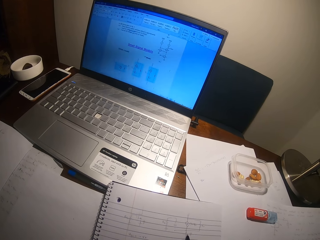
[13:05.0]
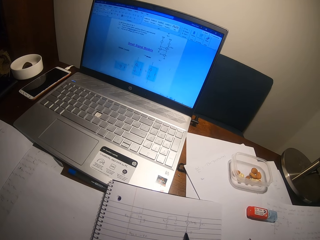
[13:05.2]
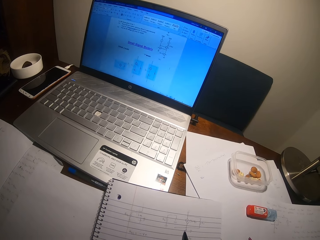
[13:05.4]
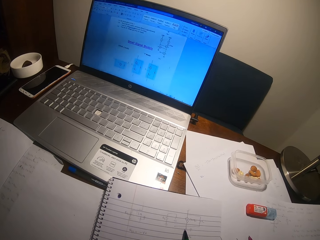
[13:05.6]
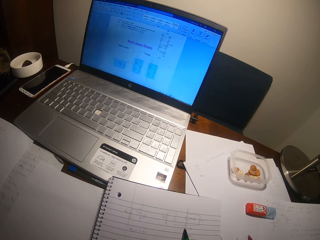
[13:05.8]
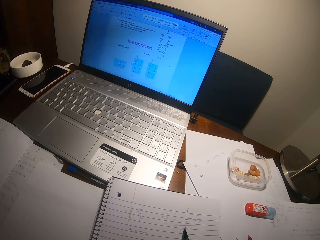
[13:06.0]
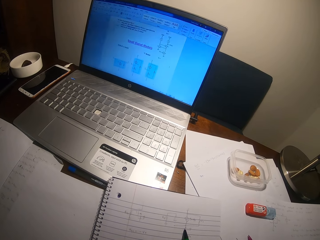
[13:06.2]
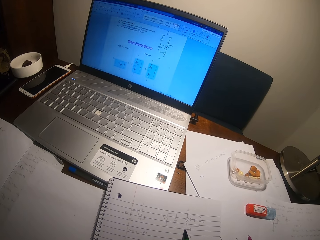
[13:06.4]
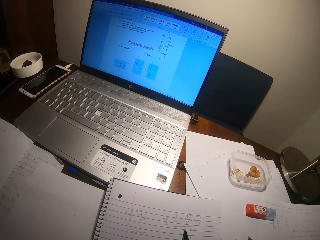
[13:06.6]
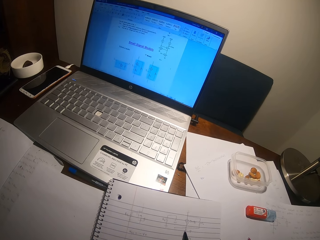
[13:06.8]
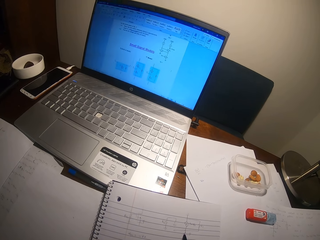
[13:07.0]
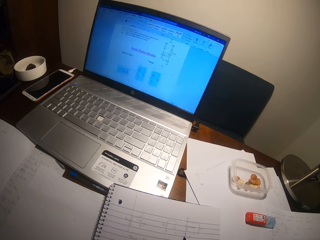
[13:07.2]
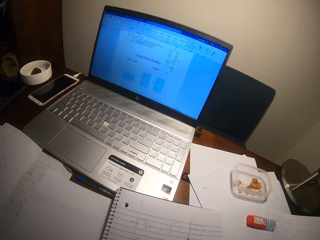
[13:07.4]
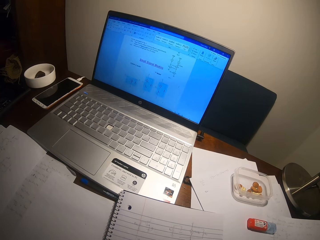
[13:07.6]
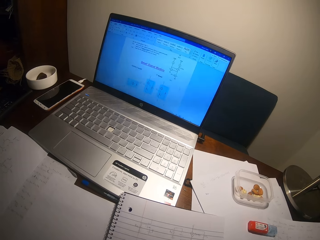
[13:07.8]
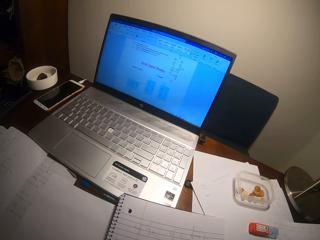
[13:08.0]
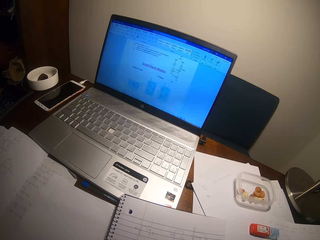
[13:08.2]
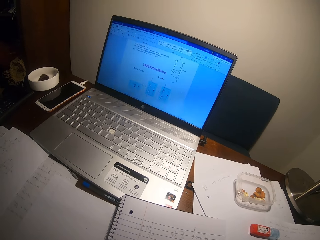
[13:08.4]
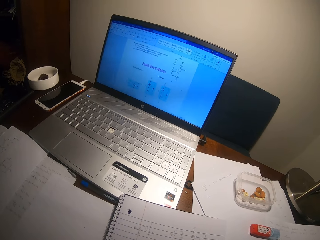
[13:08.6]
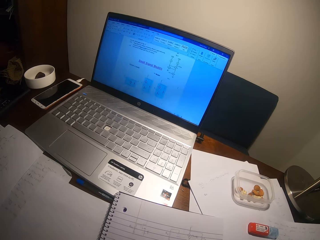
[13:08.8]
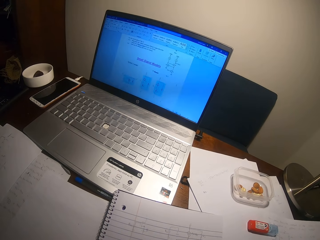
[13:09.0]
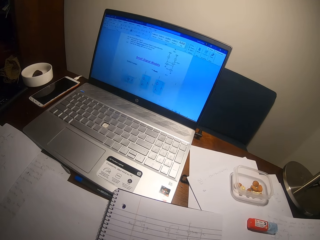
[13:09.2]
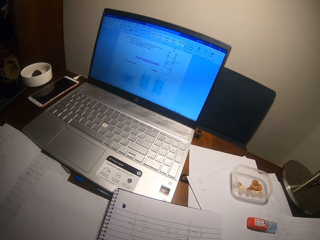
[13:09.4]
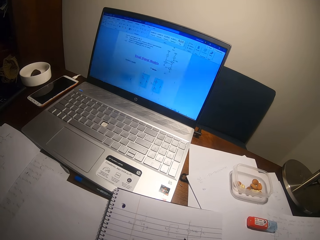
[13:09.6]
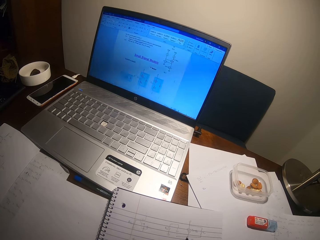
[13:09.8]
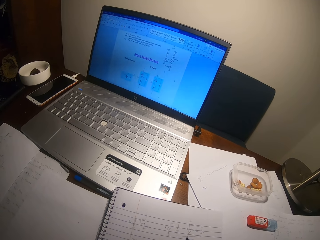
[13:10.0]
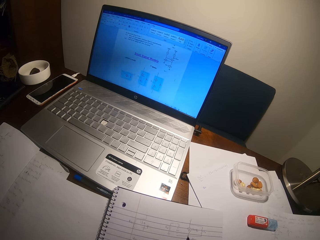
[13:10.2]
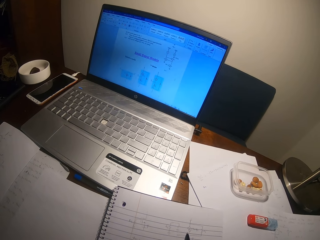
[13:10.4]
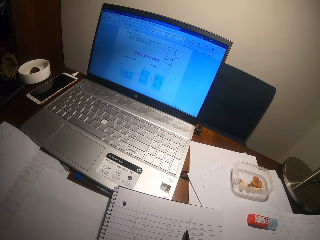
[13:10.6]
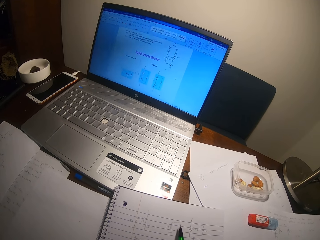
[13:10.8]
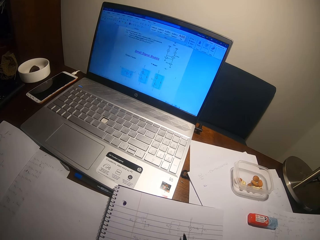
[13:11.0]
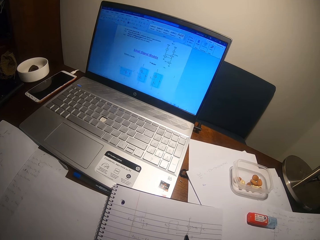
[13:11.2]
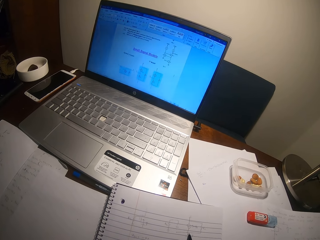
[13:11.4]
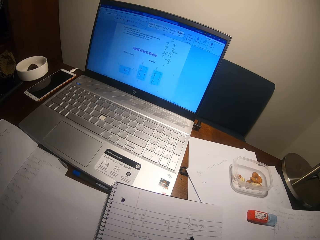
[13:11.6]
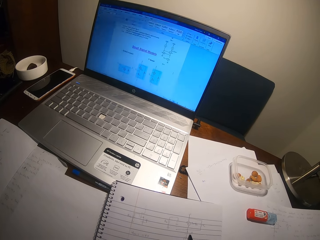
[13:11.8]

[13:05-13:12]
The camera wearer writes on the book with a ballpoint pen.

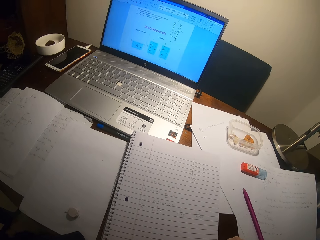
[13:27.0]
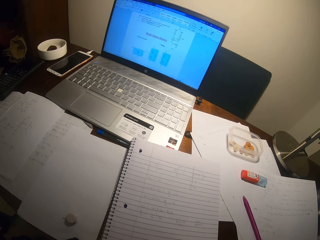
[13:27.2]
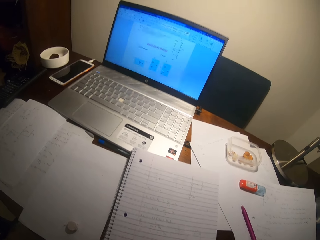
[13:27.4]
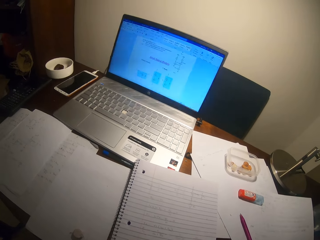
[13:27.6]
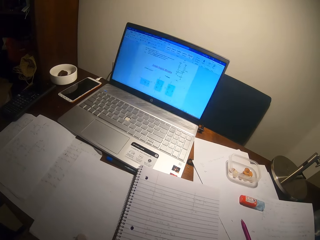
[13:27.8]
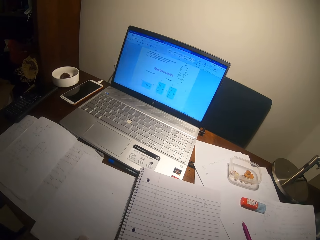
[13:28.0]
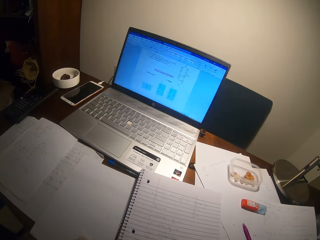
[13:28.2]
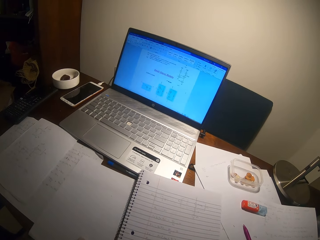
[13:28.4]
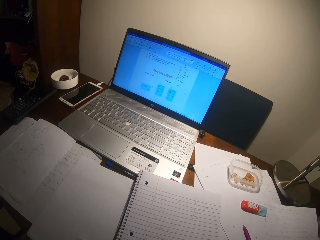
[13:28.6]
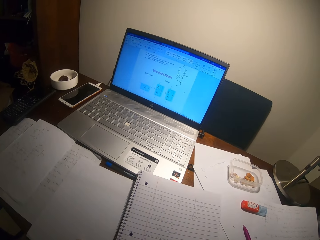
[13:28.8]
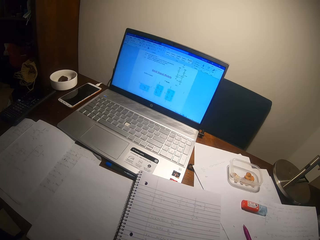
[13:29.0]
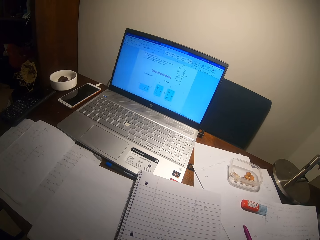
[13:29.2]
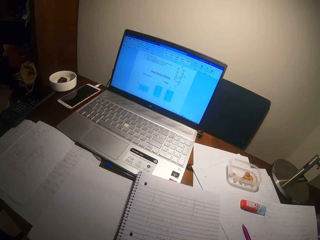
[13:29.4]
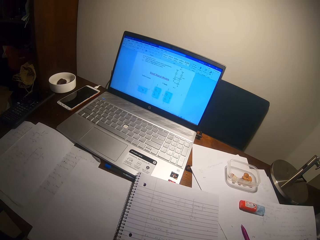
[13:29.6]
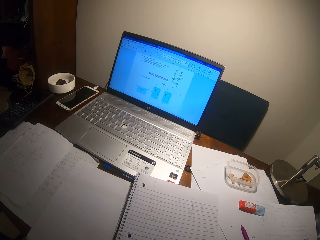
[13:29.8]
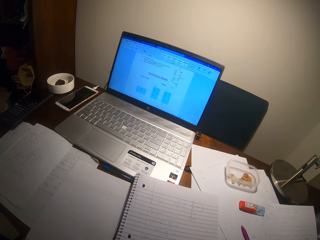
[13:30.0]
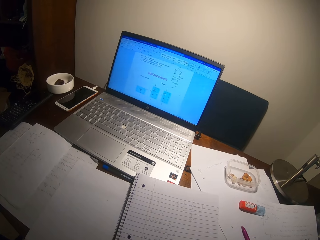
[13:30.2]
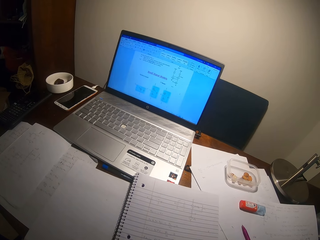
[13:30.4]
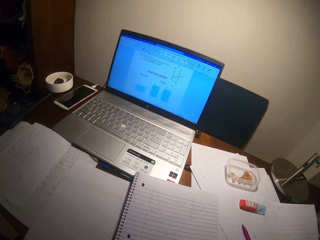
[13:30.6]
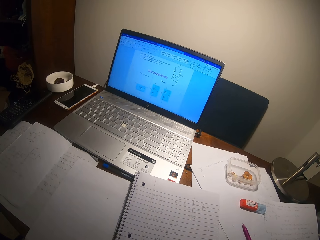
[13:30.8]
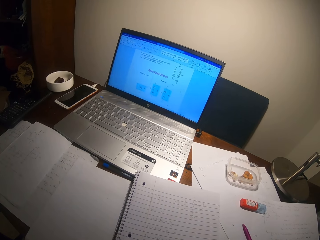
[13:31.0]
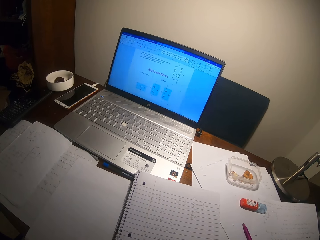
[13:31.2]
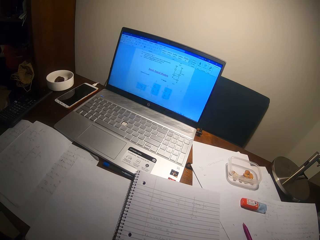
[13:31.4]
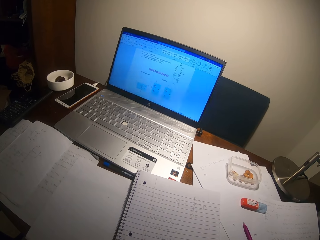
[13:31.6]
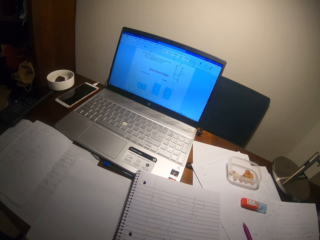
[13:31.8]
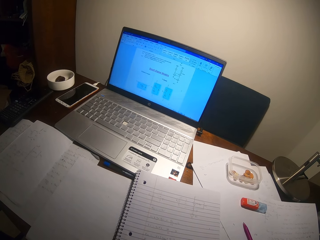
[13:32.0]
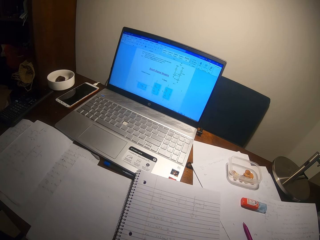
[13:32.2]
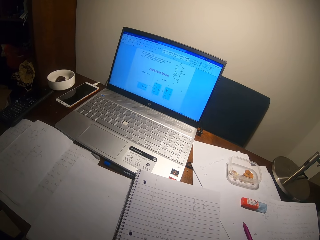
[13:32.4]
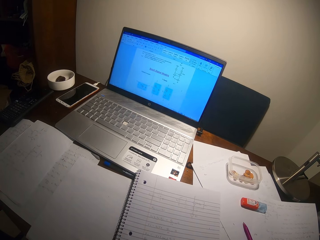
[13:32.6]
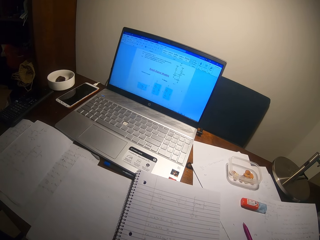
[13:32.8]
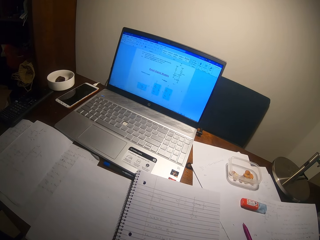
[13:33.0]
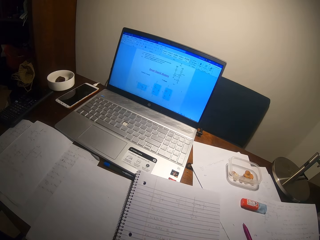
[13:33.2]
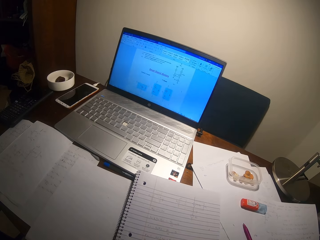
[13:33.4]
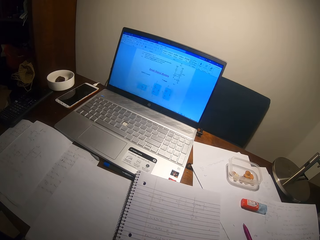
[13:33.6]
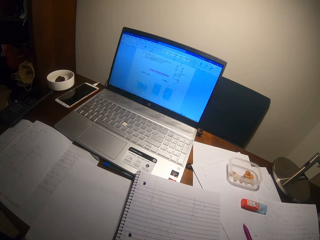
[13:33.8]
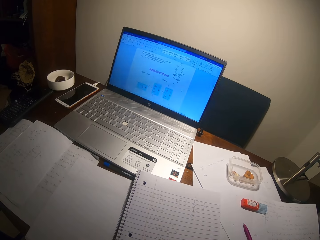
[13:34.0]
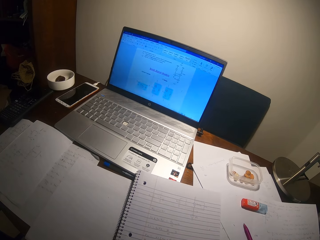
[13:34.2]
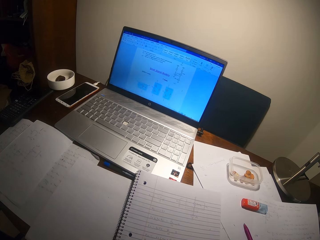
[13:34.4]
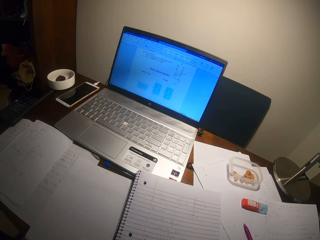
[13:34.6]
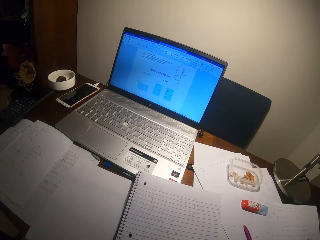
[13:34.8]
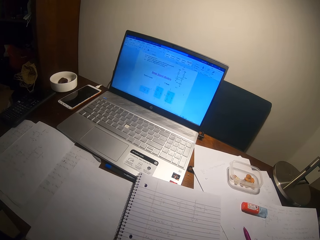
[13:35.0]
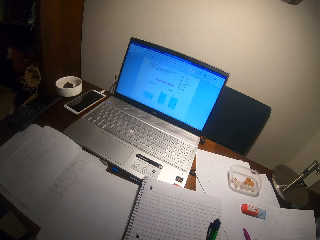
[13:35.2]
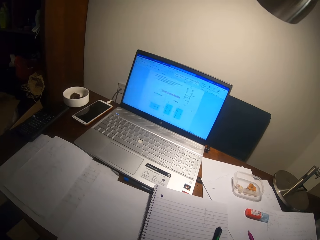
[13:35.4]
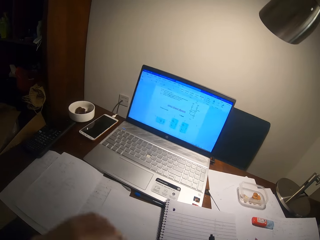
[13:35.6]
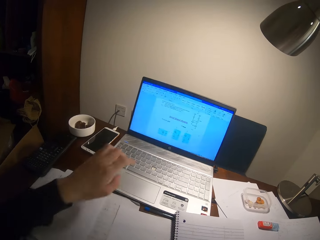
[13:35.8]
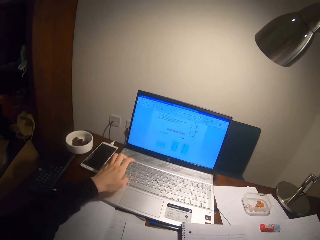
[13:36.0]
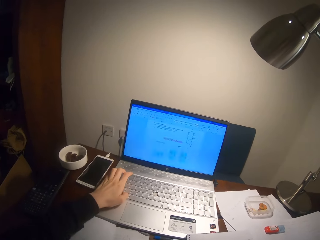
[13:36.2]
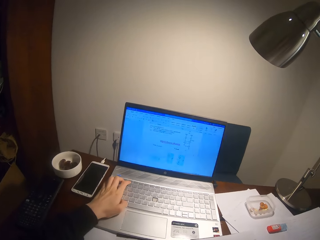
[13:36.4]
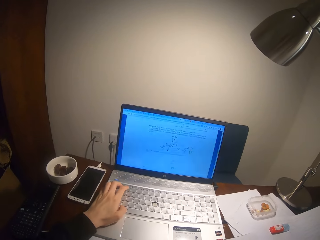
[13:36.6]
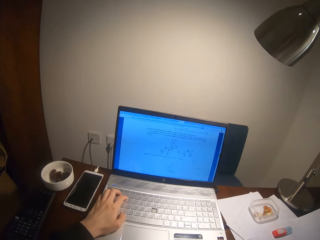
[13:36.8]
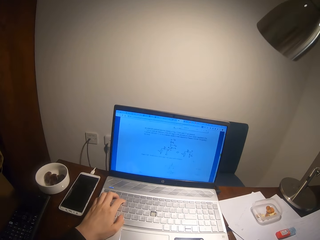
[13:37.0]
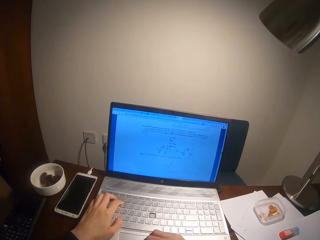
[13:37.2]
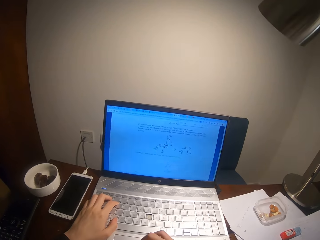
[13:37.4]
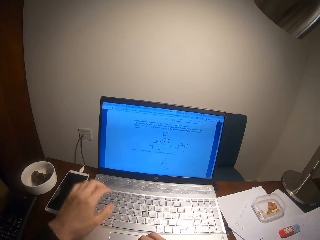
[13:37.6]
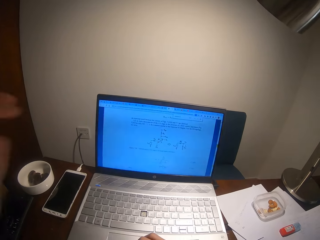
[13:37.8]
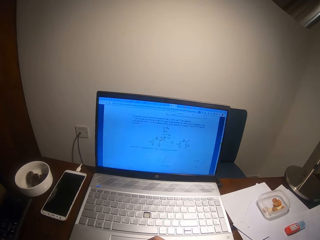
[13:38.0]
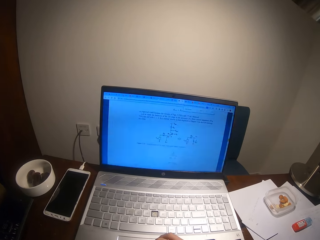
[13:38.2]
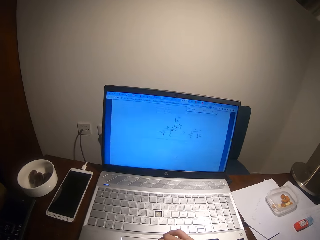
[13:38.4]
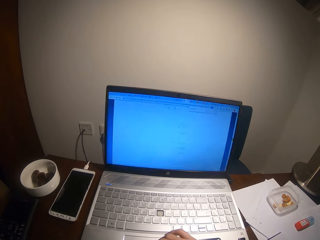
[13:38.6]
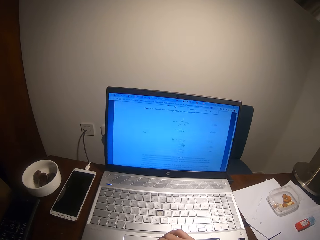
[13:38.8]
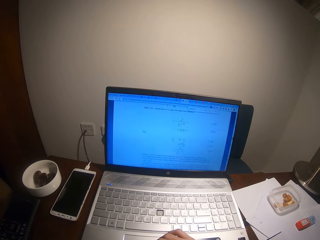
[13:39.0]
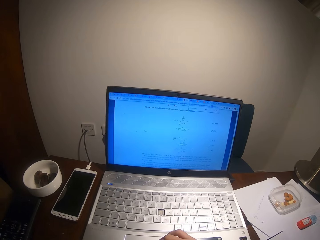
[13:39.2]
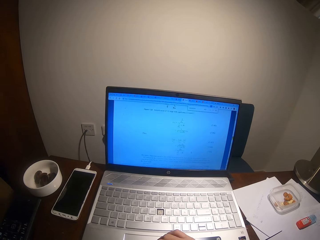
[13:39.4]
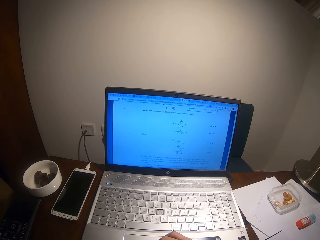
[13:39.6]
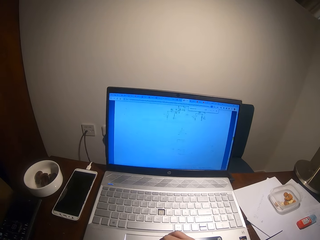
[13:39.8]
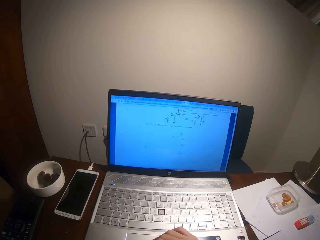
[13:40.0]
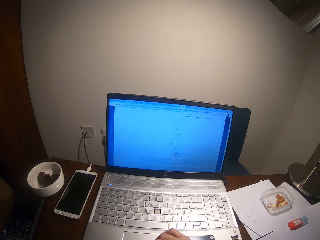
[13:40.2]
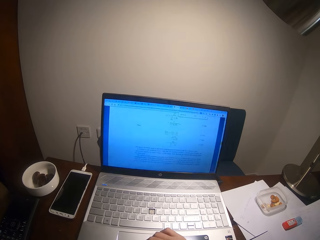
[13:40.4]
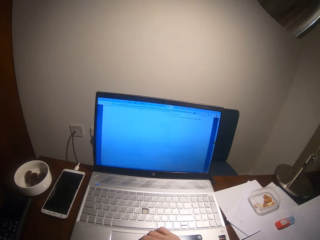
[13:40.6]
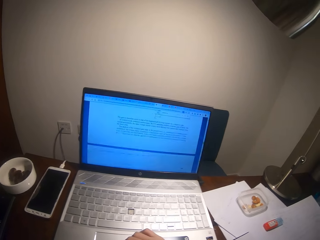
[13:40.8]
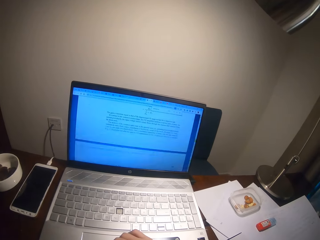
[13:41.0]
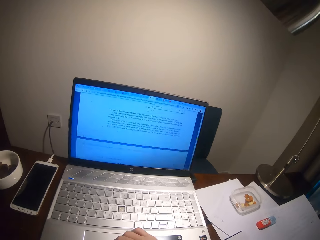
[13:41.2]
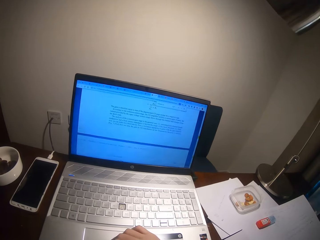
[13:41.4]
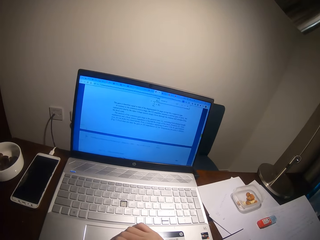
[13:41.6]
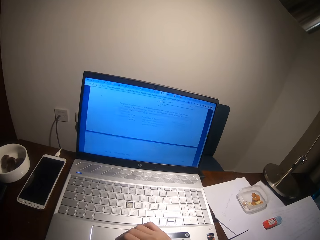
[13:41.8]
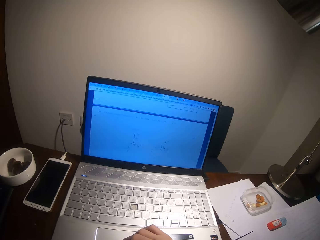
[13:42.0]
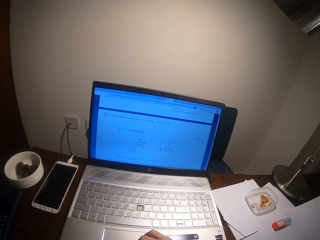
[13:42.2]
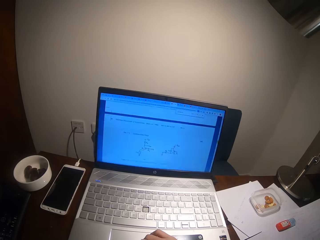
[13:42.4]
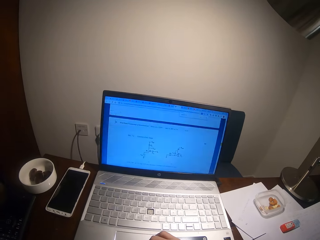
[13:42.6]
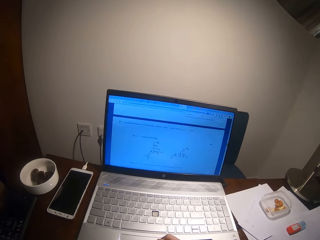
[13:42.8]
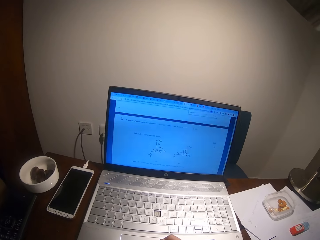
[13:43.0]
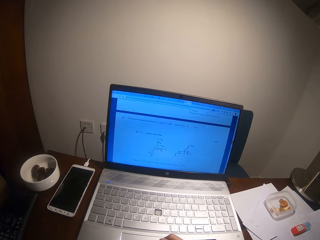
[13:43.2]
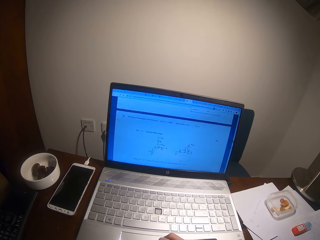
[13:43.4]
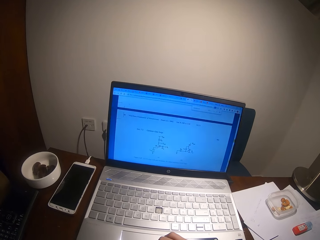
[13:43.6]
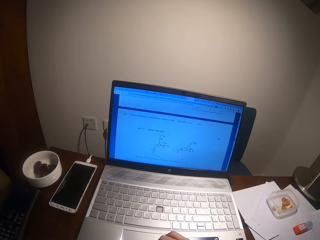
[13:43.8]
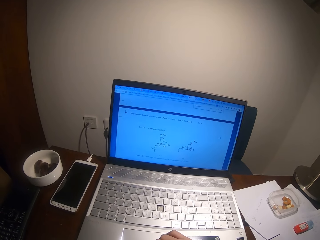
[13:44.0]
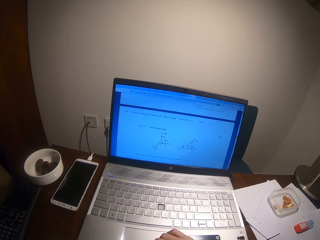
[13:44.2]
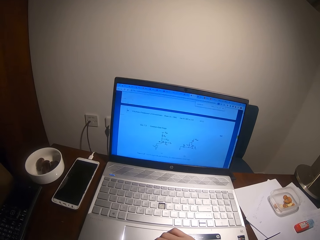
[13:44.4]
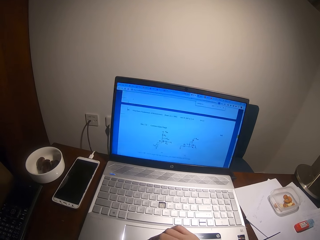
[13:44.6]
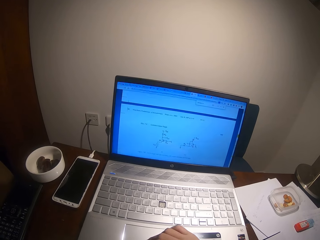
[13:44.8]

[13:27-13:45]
The camera wearer stares at the book. He operates a laptop. He presses the laptop buttons. He pulls his hand off the laptop. He operates the laptop. He scrolls the laptop.
